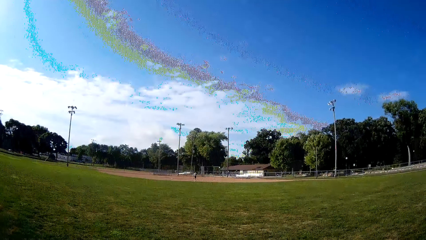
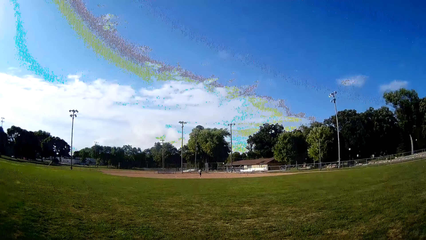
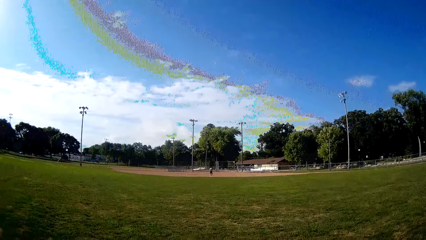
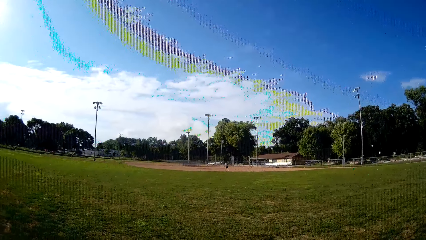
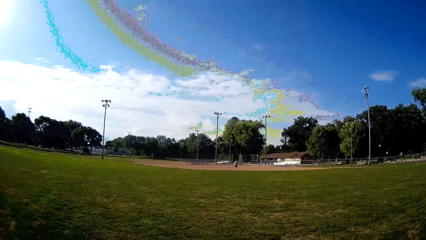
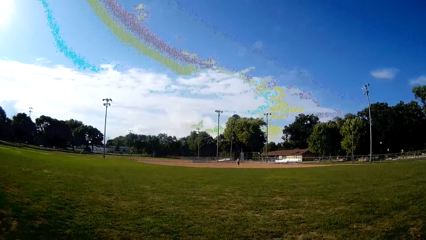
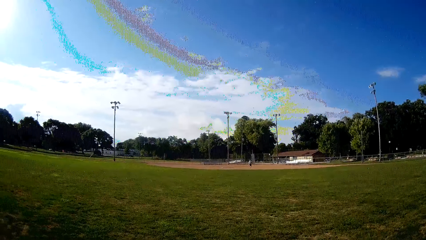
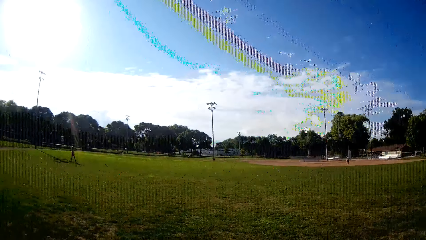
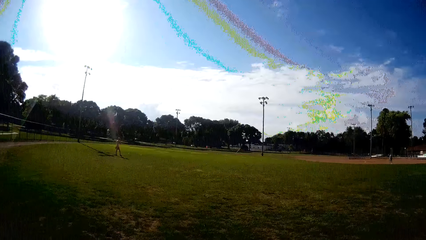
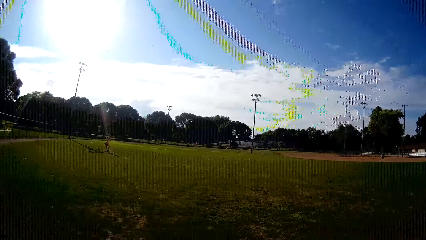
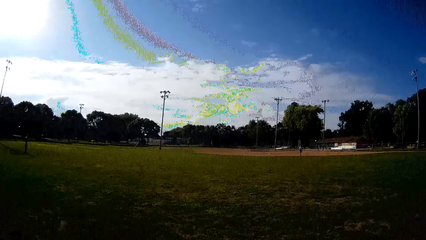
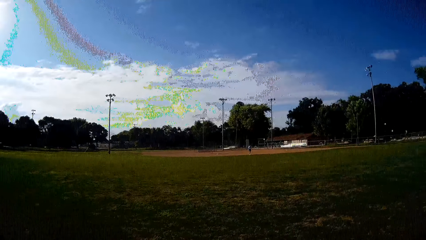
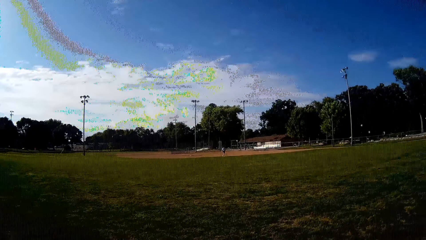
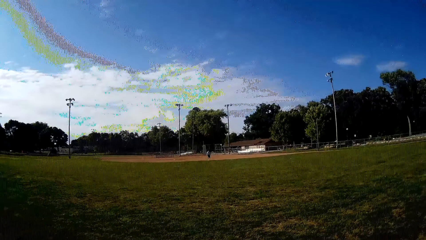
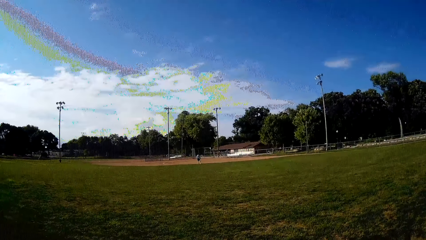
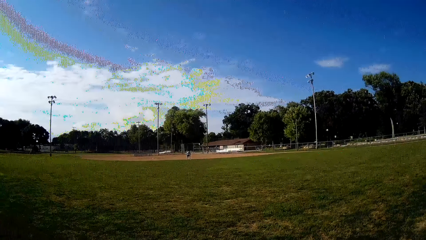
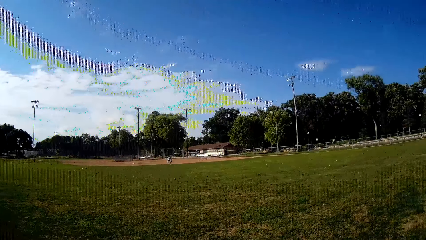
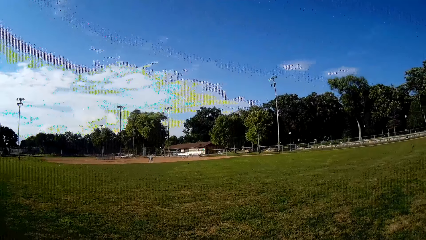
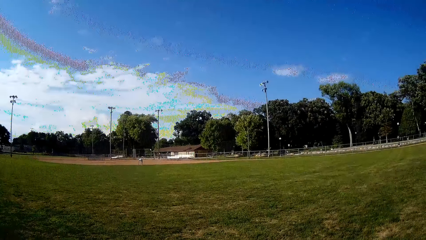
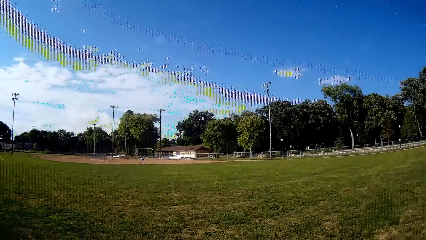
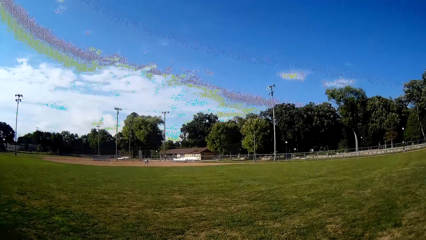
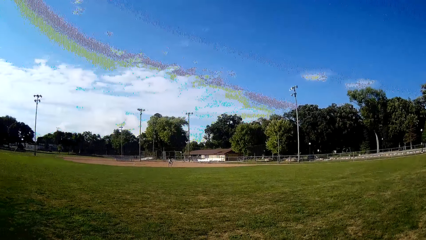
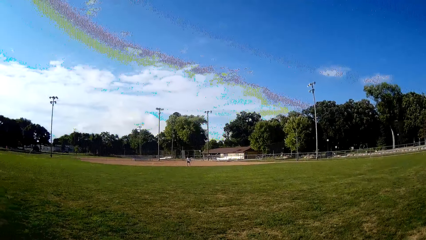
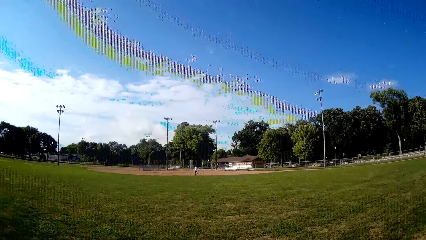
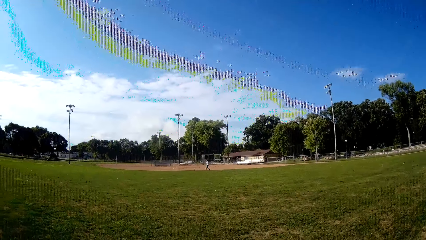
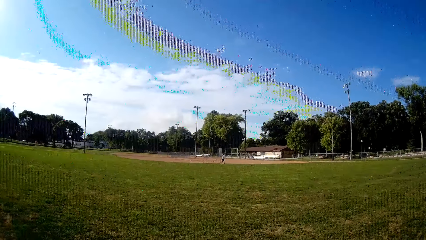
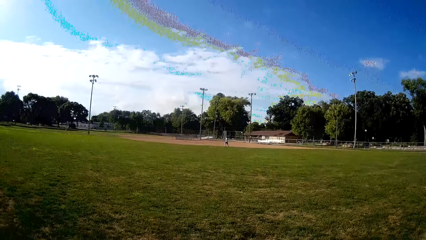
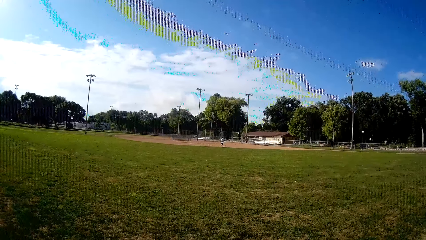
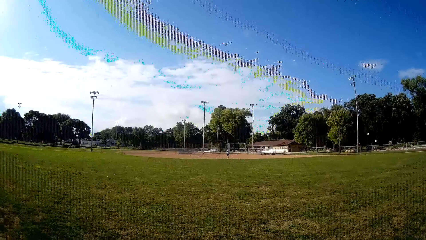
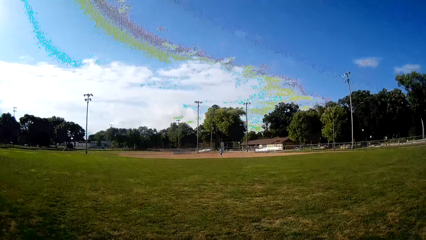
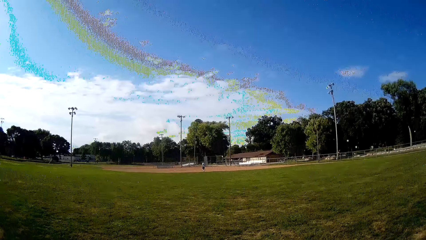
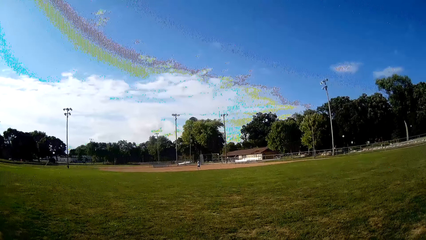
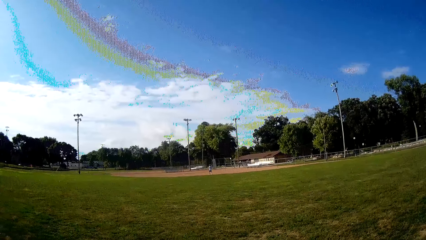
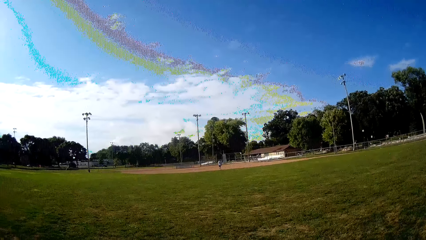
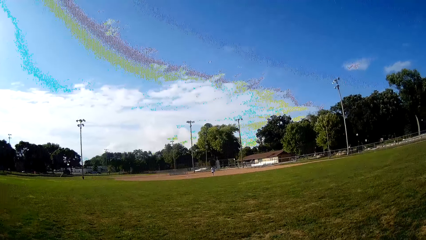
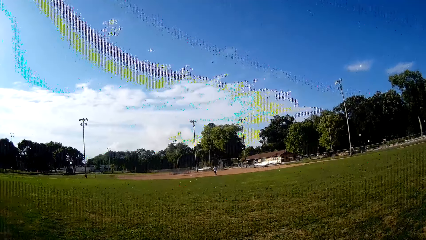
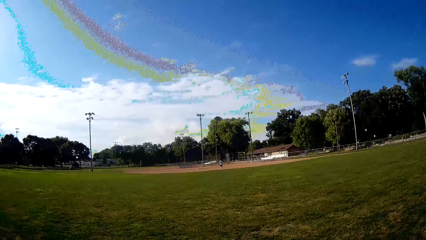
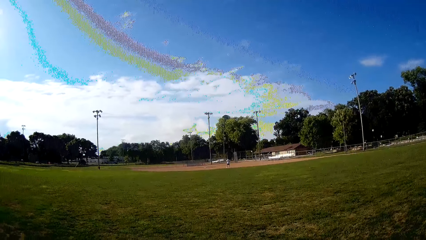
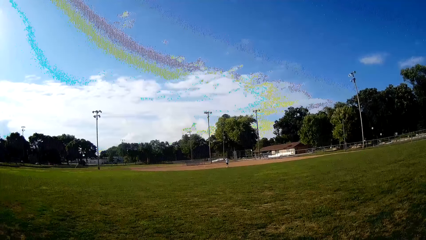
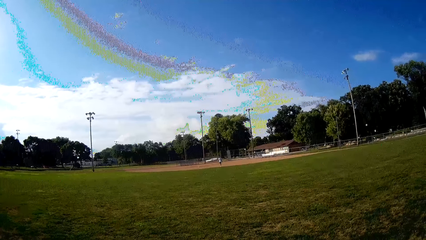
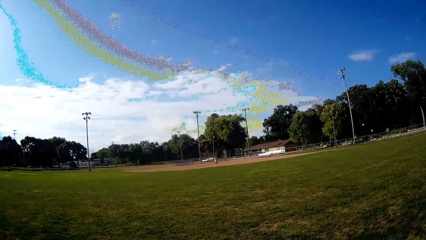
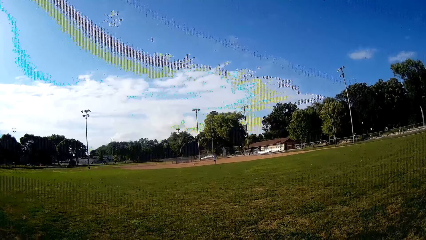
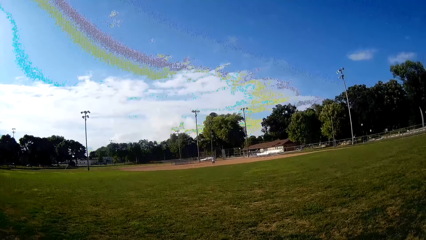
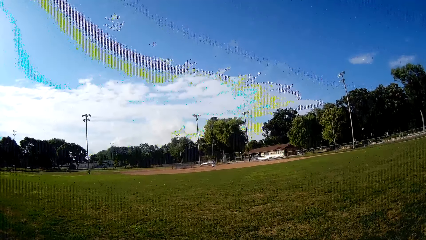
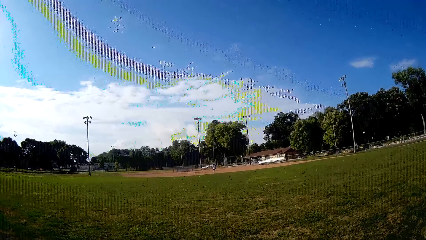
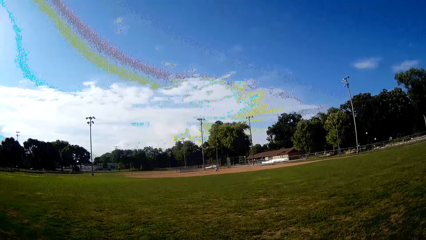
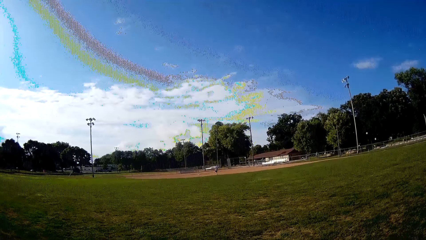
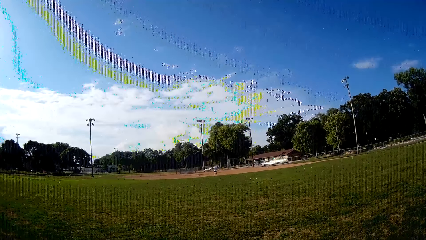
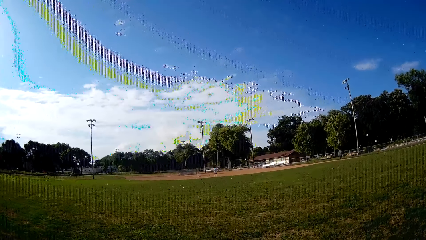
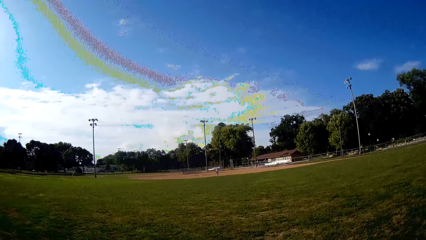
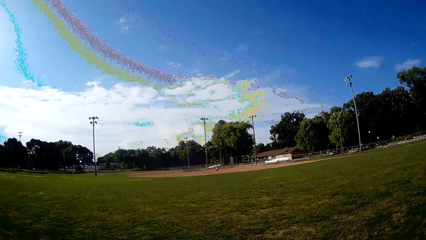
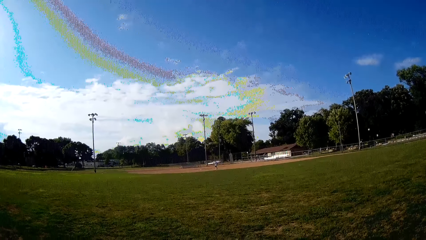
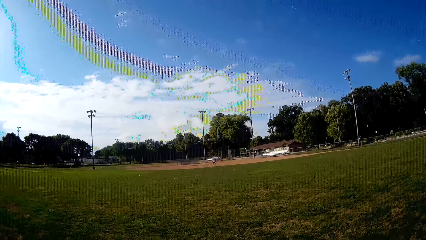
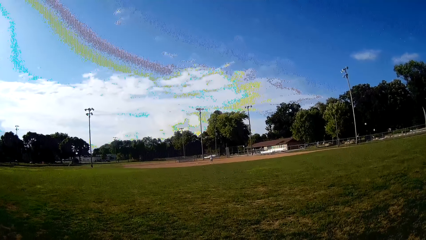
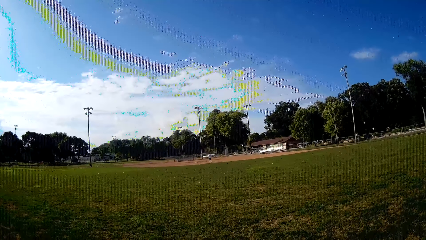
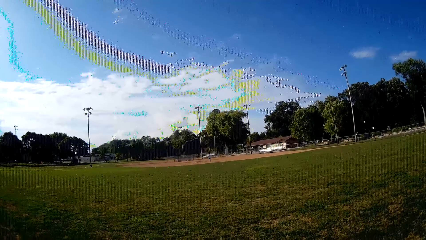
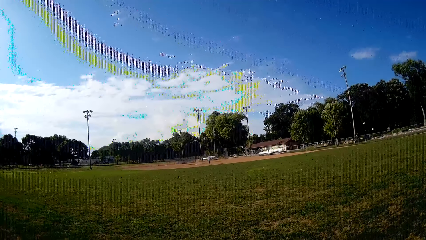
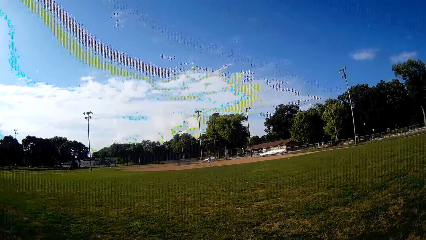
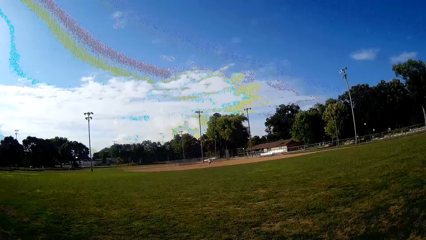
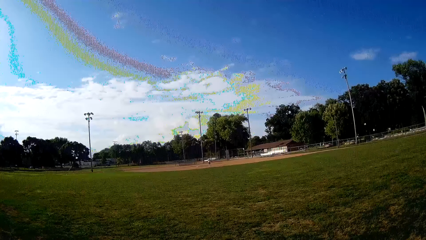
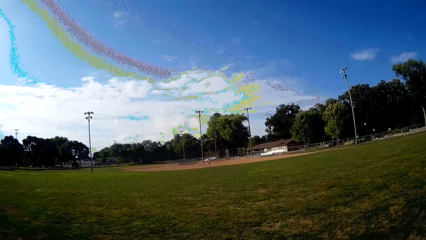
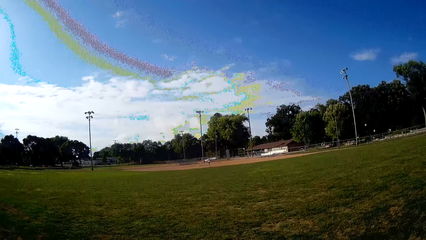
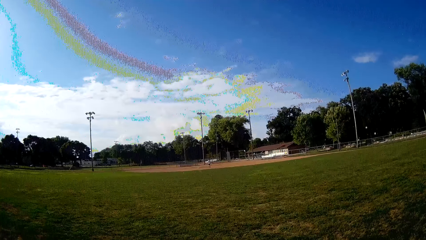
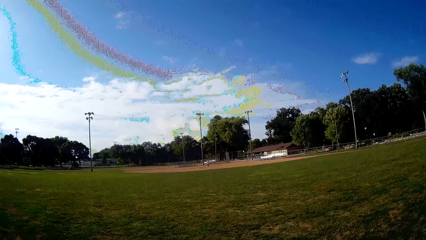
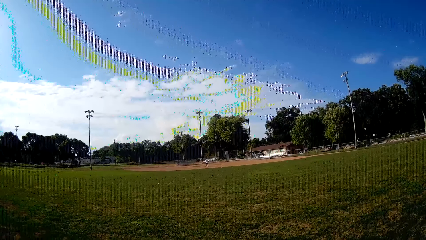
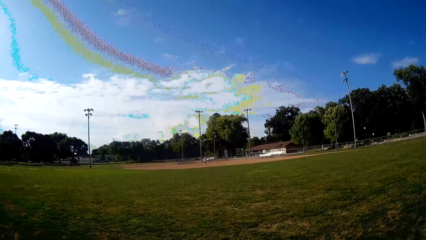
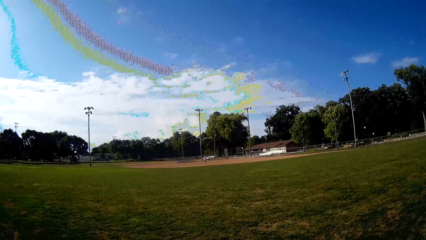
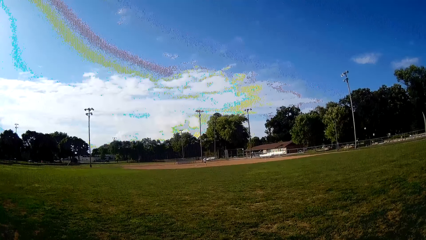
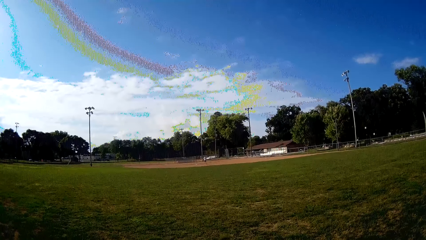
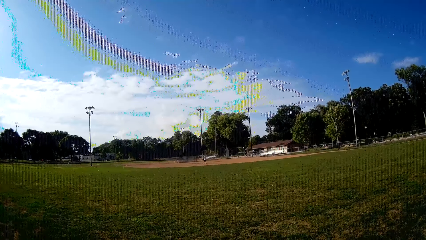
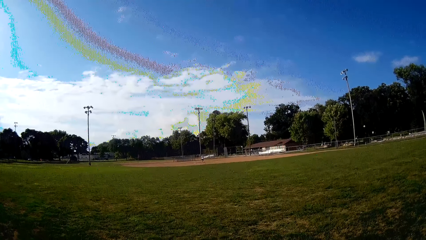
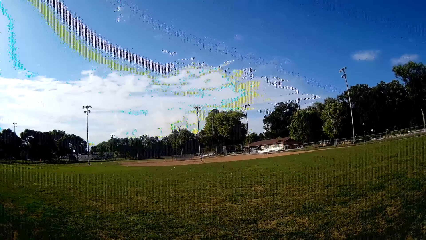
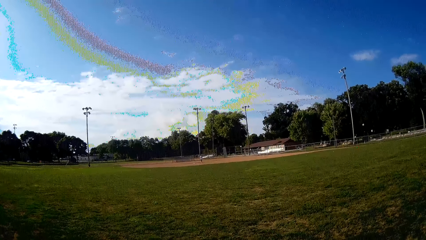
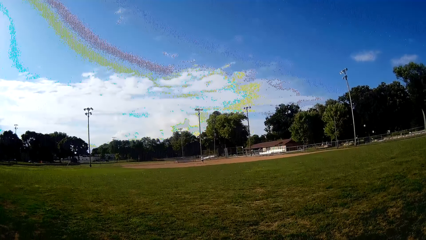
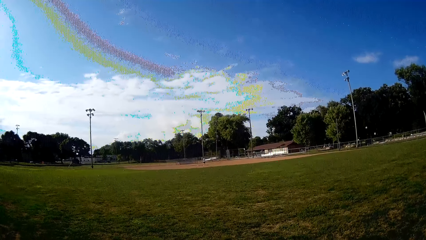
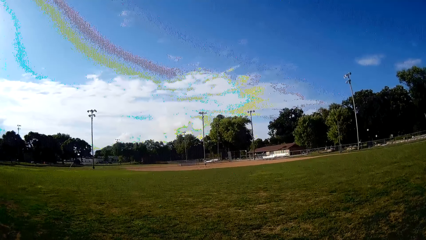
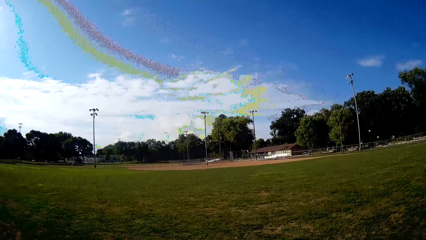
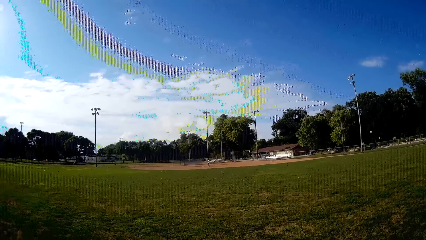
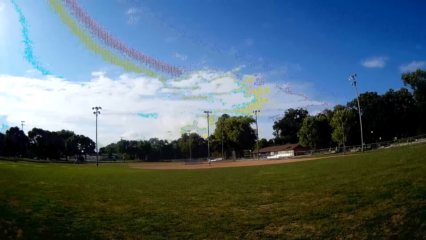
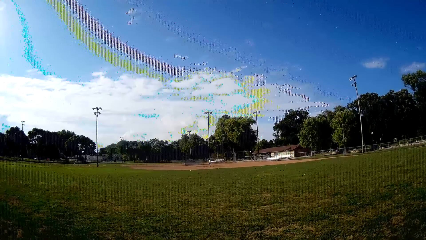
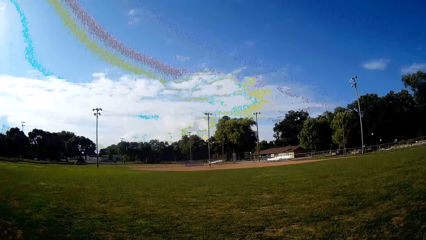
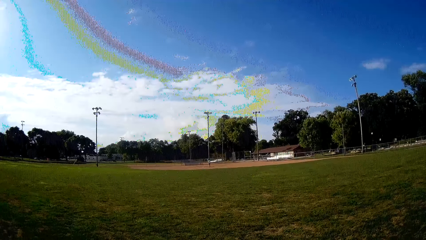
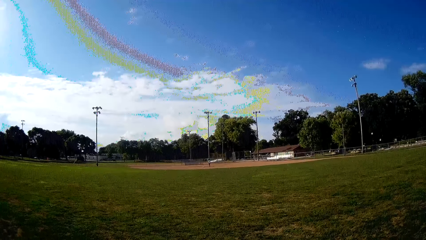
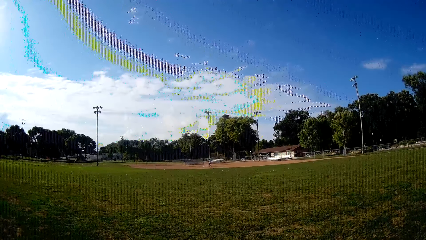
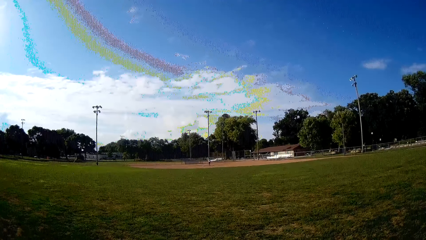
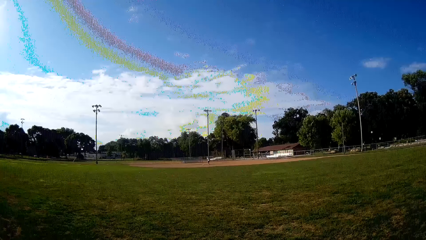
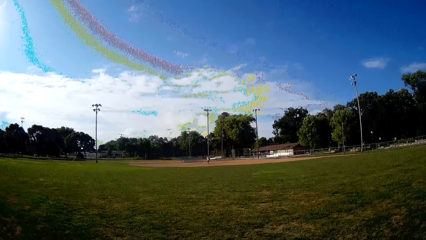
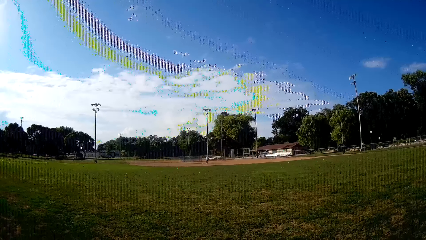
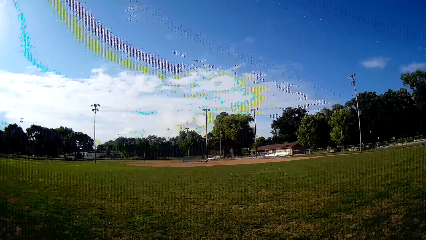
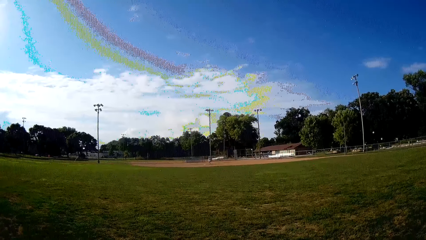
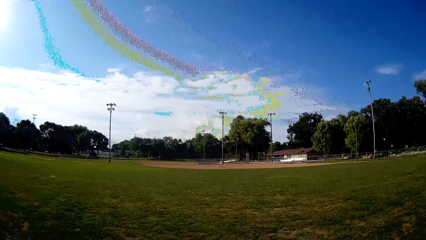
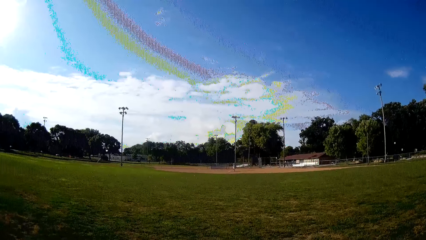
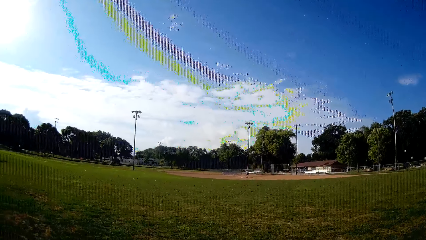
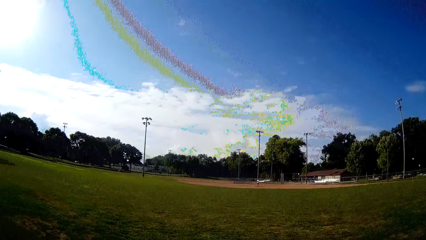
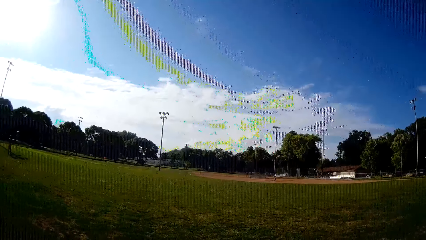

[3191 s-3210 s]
A man picks the ball from the ground. The man walks back to his position. The man plays ball with a bat towards the camera wearer. The camera wearer runs on the field.
